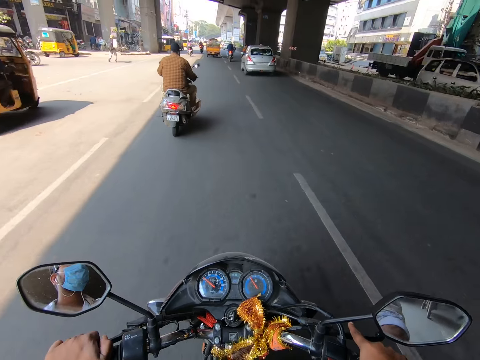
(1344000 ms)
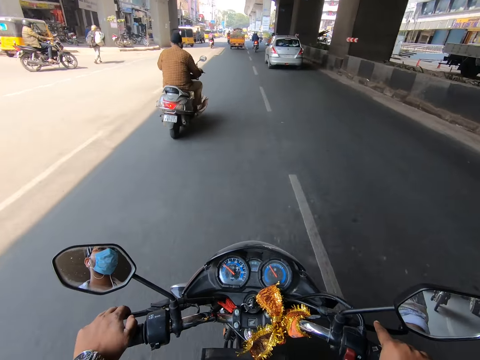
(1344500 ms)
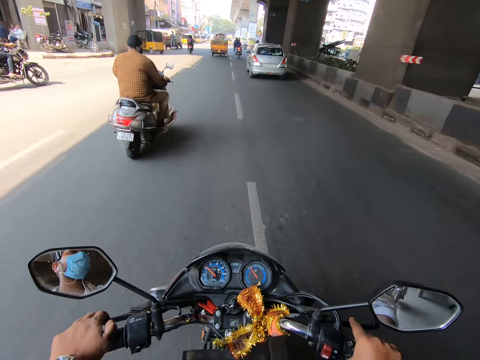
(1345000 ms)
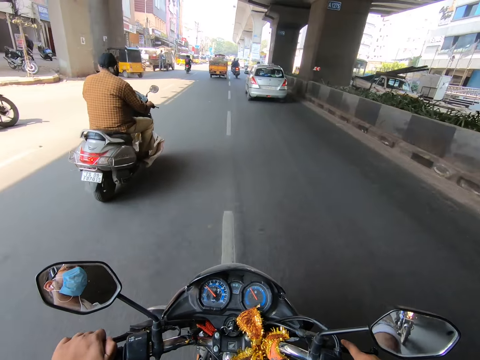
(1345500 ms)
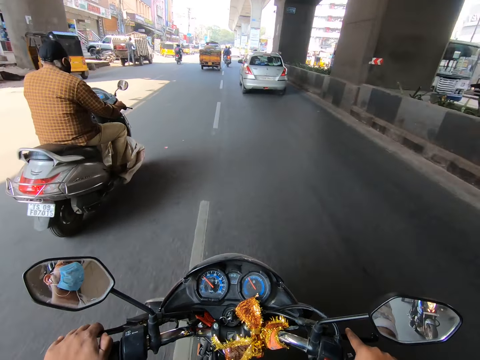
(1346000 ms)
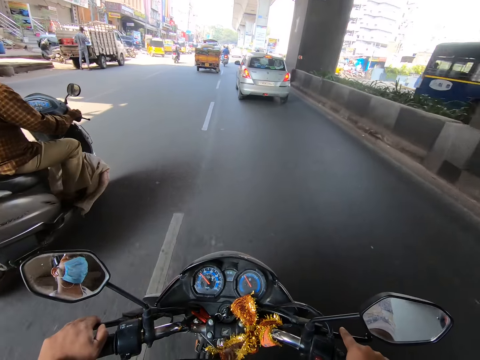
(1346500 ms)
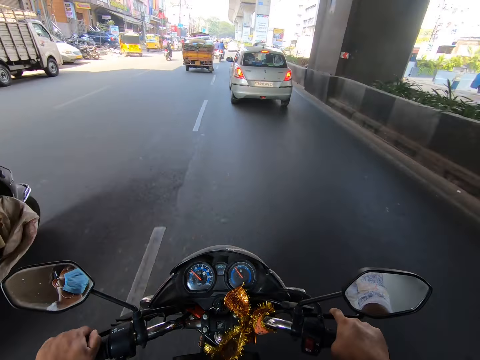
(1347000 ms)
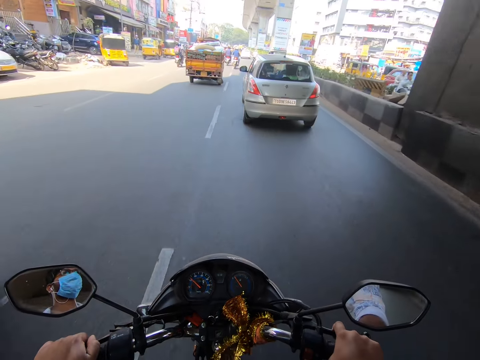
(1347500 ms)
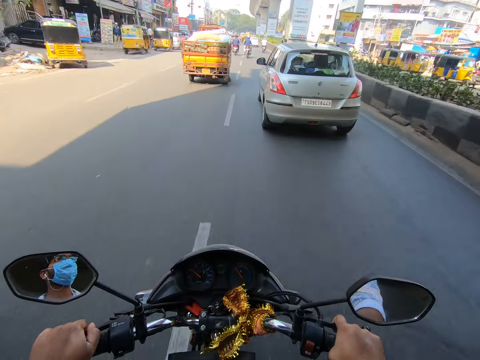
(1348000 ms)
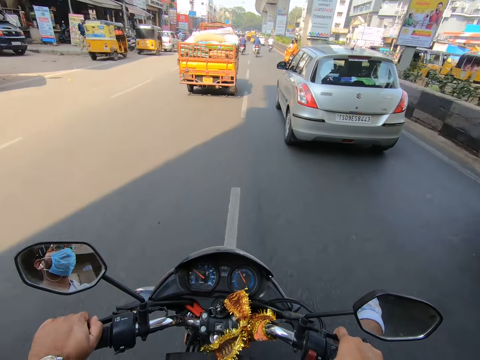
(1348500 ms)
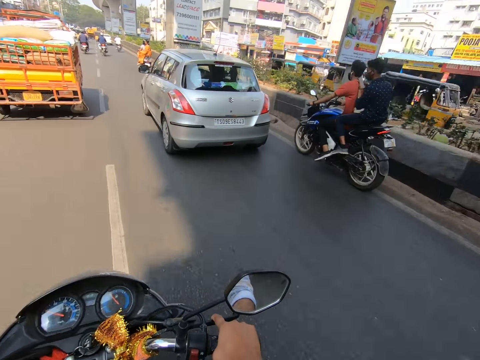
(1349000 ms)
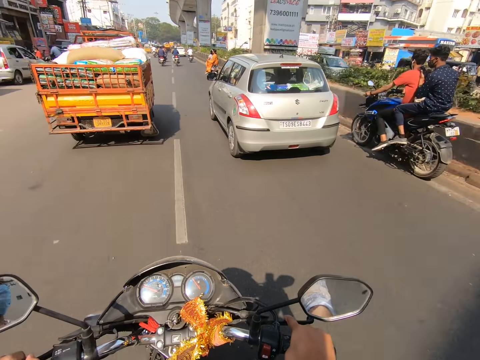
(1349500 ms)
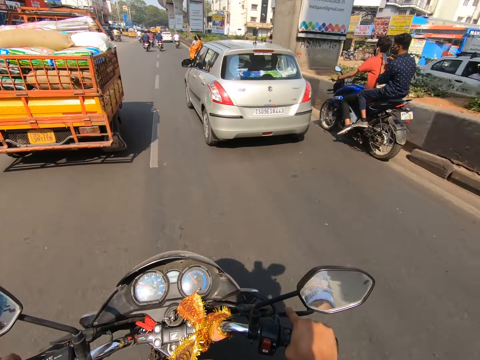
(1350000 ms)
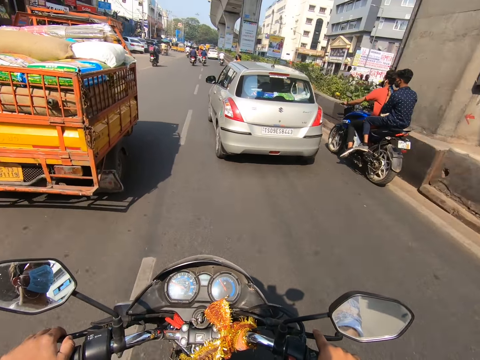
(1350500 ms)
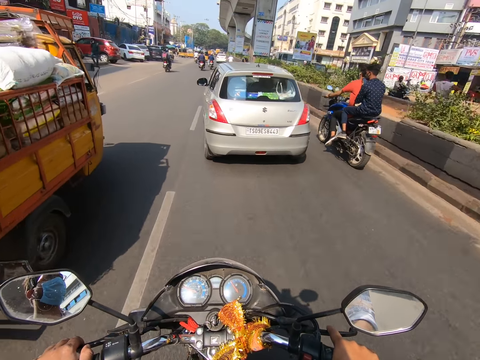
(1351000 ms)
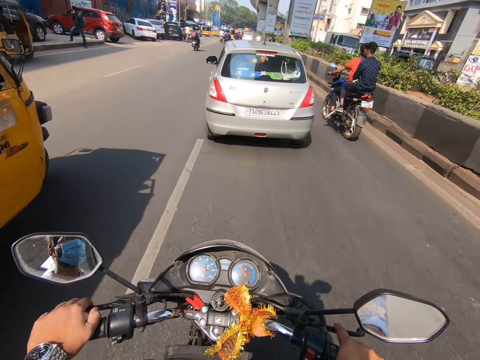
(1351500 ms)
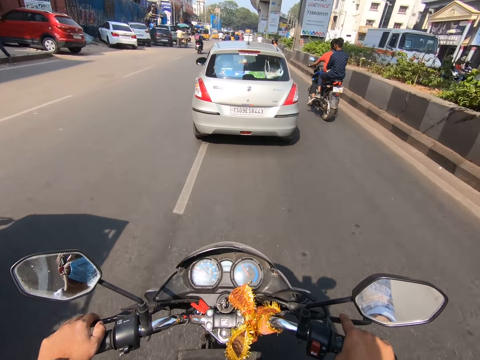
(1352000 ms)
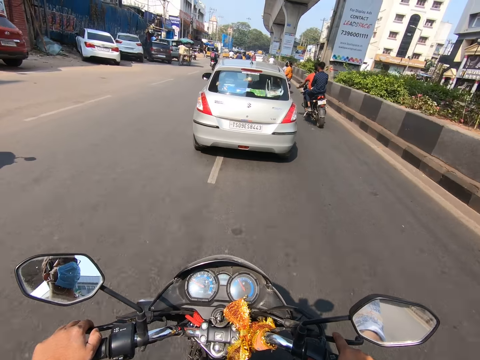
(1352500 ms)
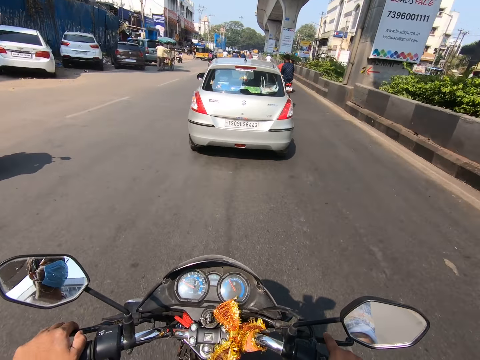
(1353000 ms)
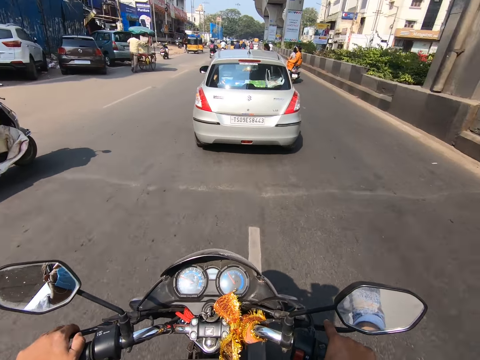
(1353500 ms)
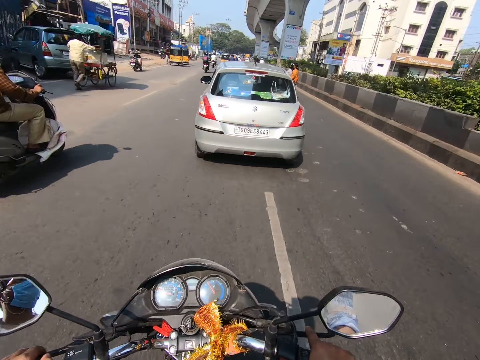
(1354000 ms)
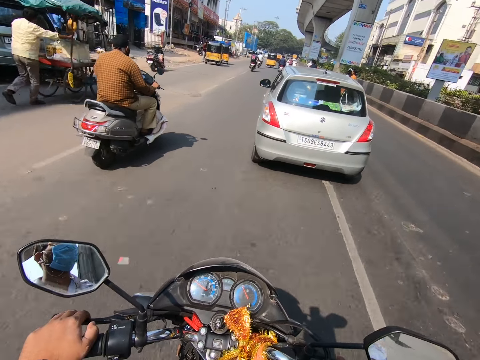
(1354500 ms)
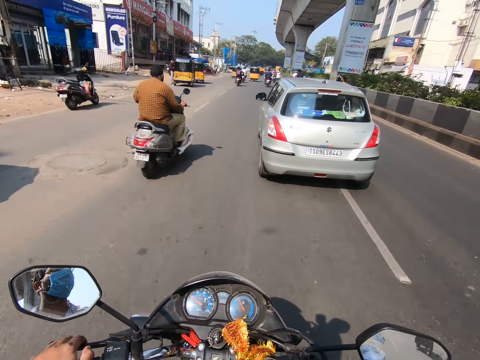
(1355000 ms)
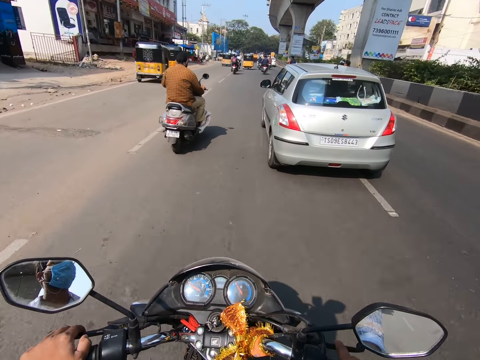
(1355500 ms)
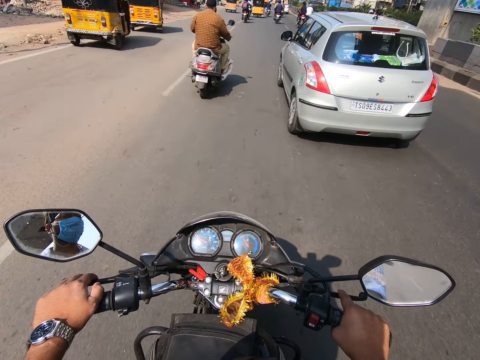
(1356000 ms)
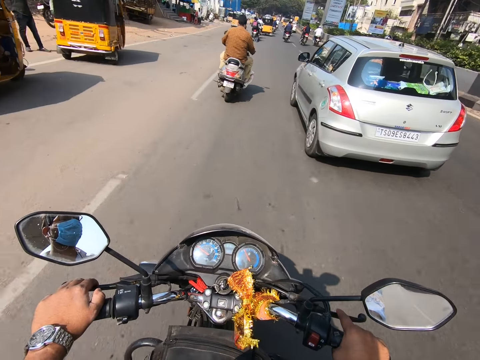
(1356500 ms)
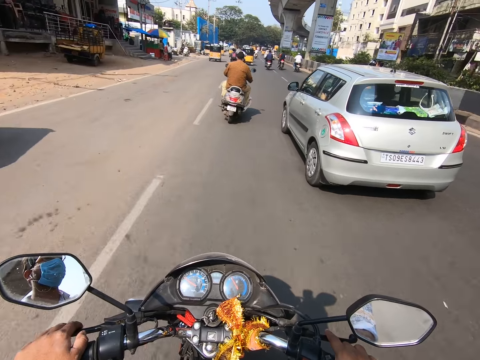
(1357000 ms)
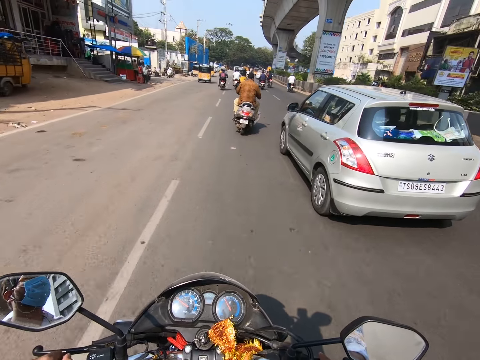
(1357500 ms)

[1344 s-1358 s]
The camera wearer rides past a motorbike. The motorbike rides past them. They ride past a truck. The motorbike rides past them.

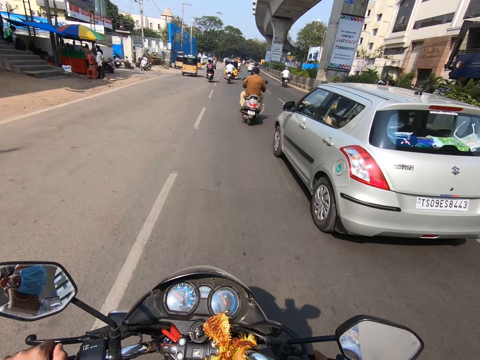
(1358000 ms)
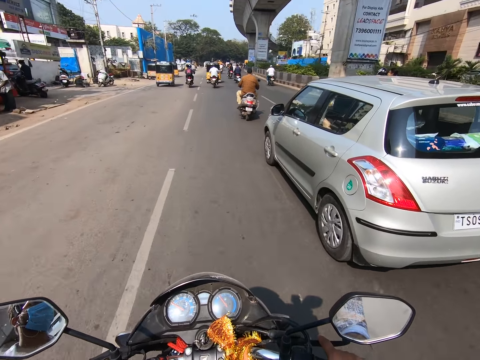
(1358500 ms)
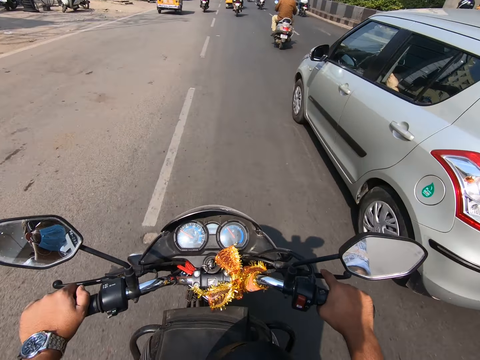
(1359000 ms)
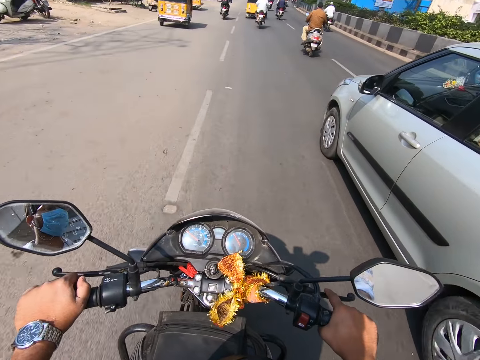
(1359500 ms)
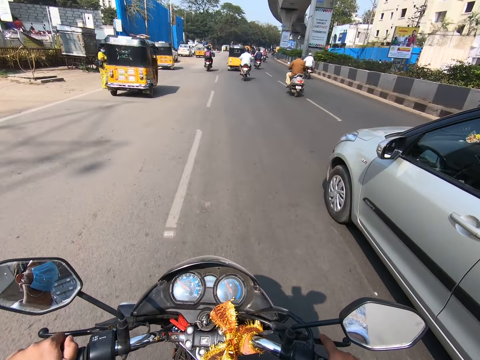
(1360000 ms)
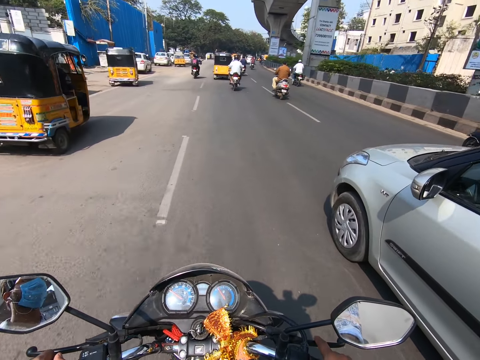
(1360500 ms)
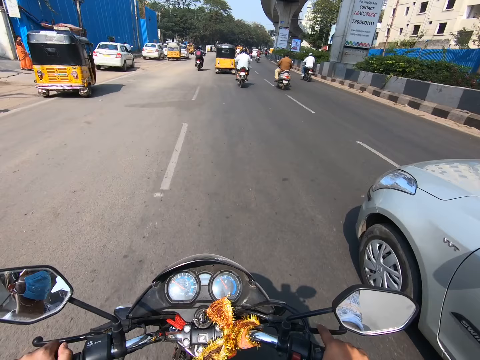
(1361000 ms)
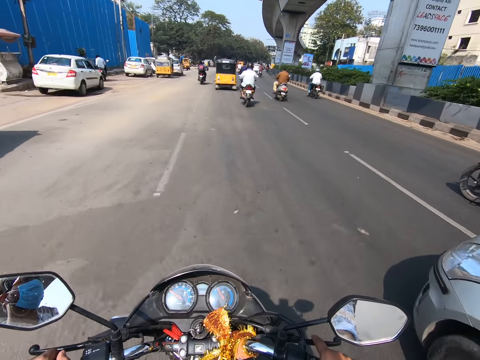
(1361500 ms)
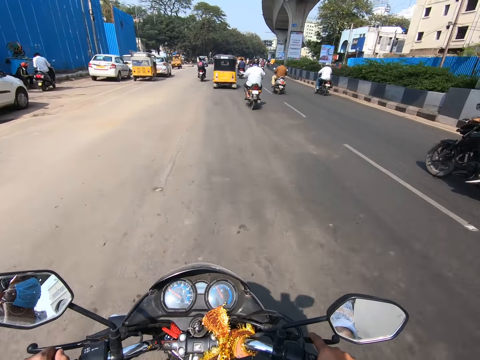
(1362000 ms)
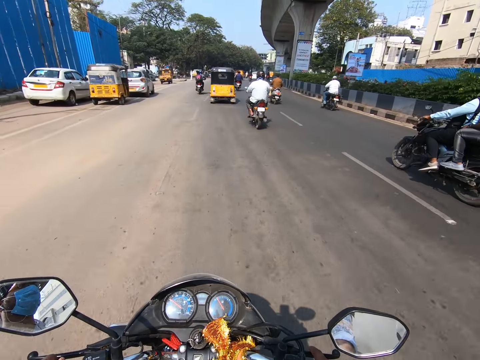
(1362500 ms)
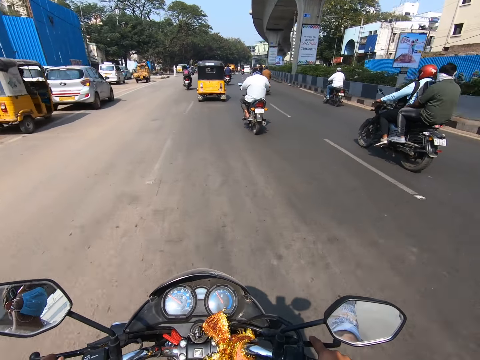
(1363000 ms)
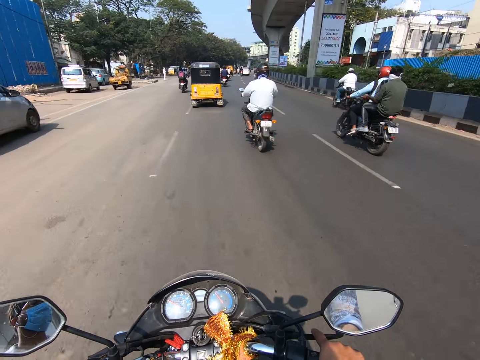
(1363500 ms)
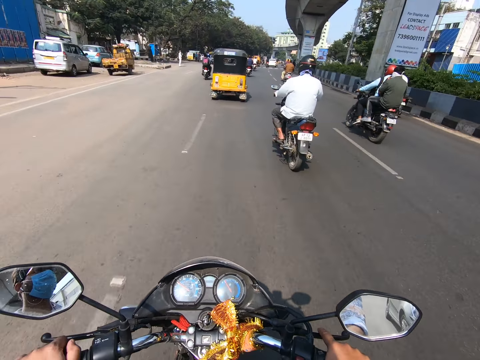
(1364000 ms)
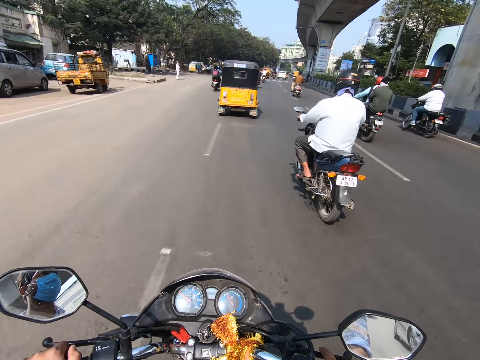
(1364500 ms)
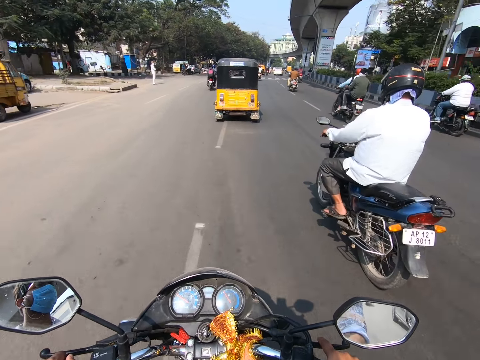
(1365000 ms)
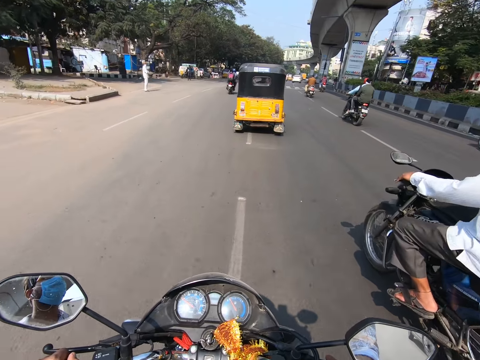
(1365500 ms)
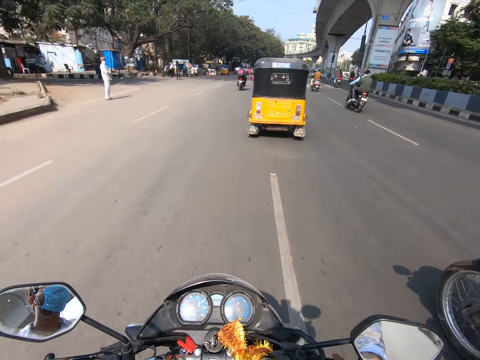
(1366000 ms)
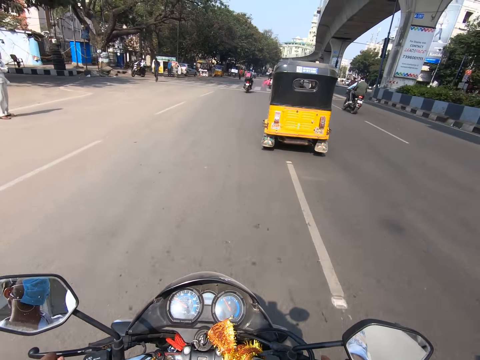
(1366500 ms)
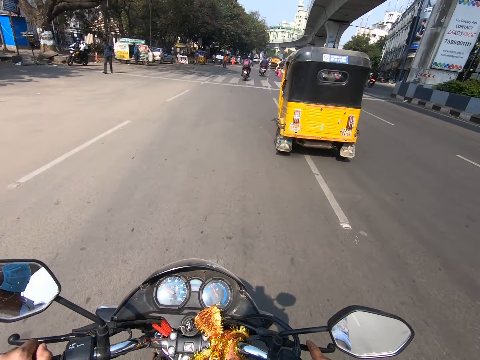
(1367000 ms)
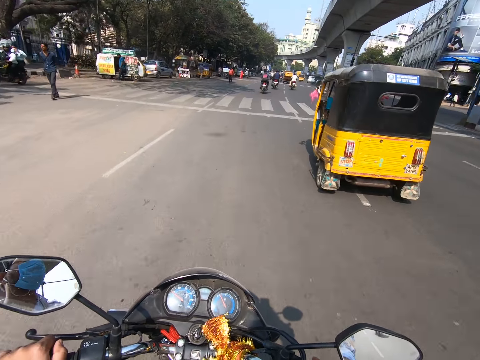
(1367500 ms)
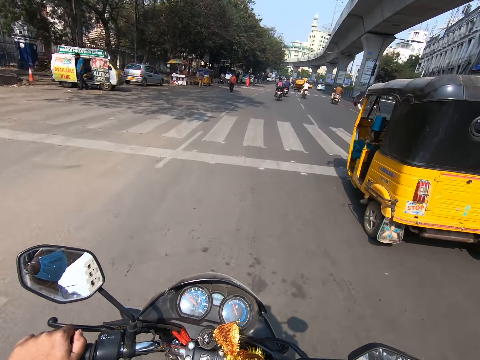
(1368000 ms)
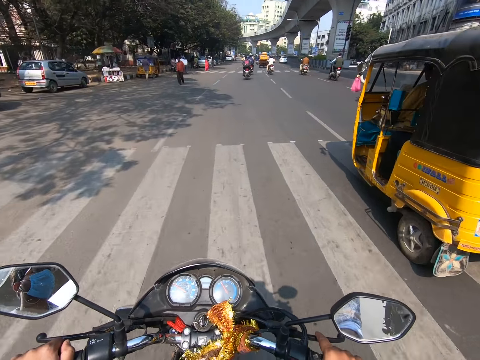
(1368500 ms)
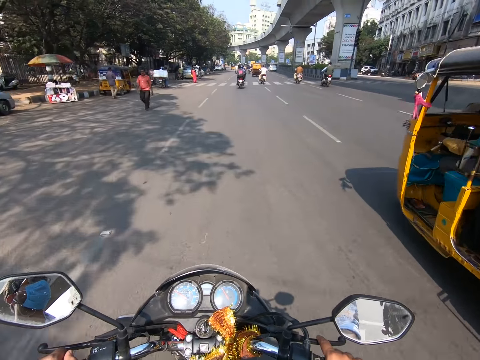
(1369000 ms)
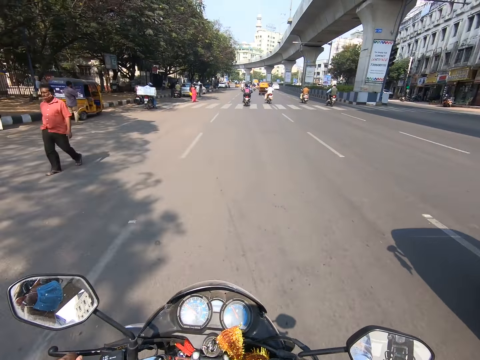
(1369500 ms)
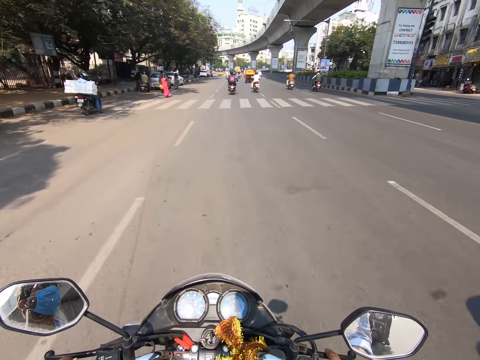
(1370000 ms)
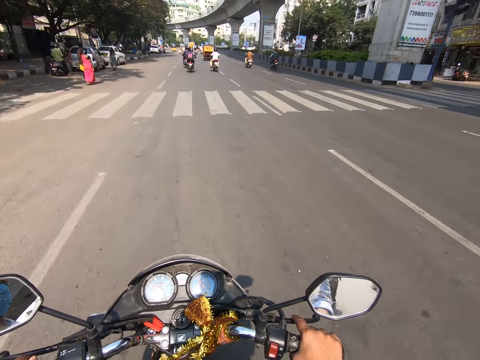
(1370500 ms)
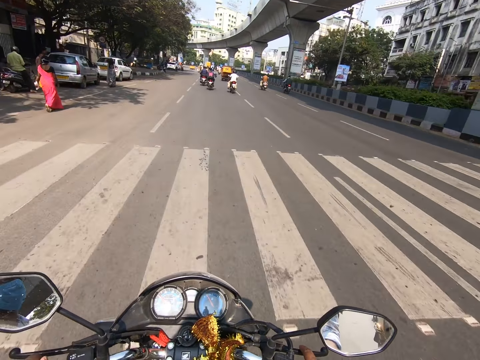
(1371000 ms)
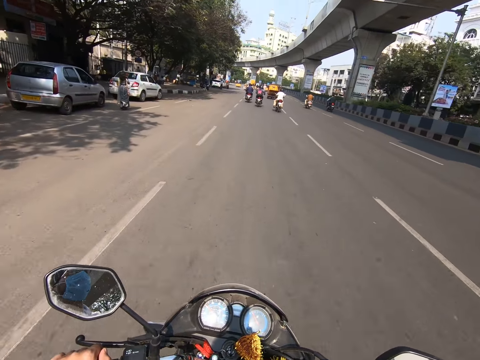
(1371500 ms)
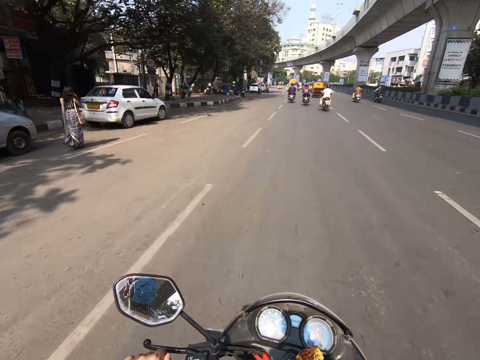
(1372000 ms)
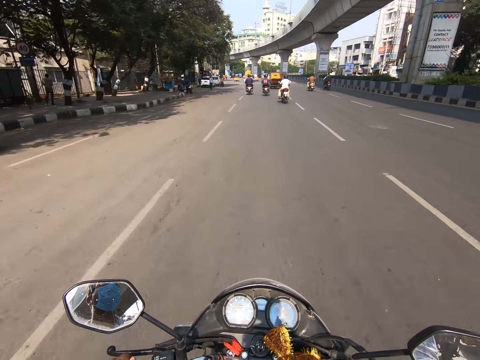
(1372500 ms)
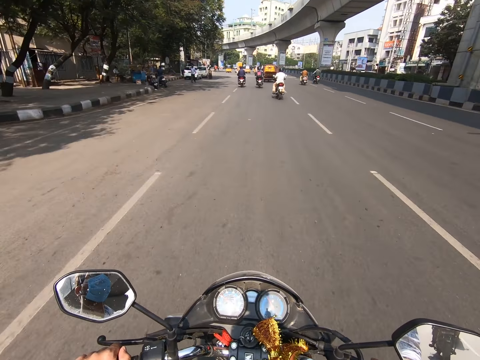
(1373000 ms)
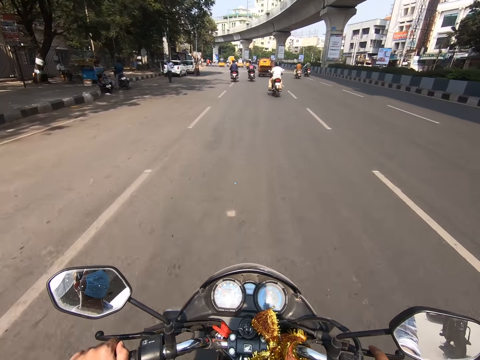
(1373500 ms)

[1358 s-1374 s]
The camera wearer rides past a car and rides past a tricycle. A motorbike rides past them. The camera wearer rides past a bike on the road. They ride past a rickshaw on the road.
